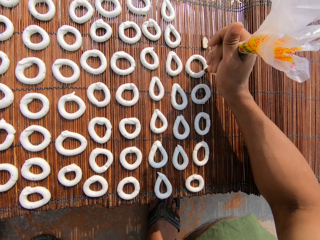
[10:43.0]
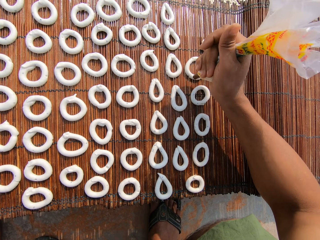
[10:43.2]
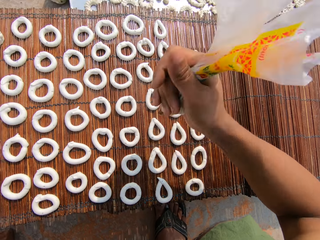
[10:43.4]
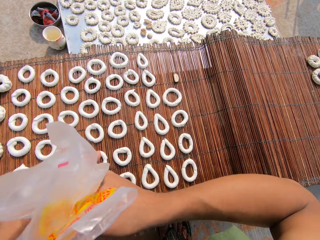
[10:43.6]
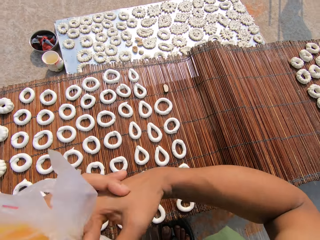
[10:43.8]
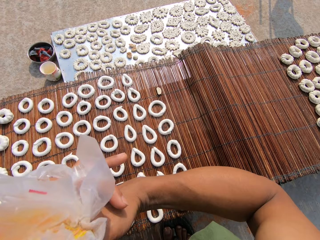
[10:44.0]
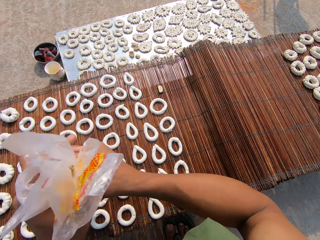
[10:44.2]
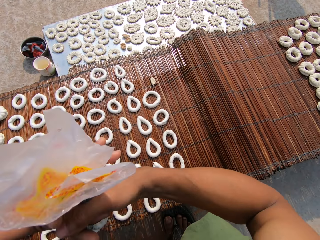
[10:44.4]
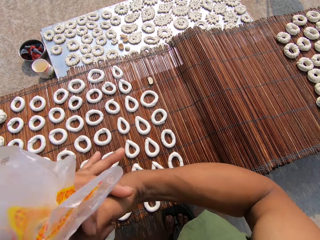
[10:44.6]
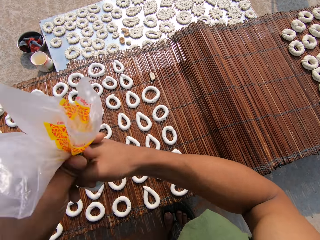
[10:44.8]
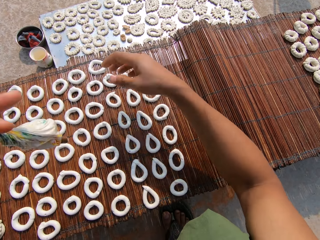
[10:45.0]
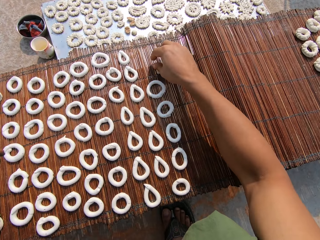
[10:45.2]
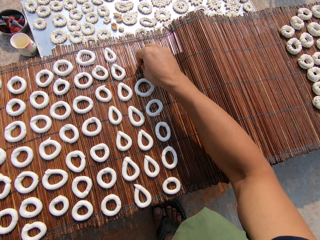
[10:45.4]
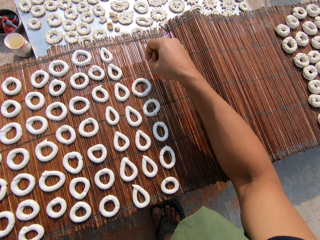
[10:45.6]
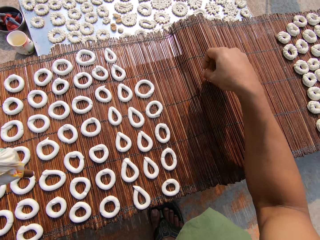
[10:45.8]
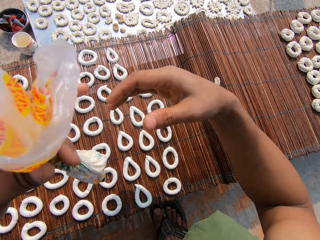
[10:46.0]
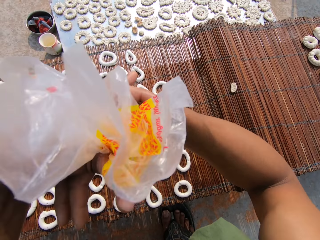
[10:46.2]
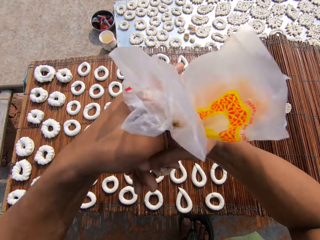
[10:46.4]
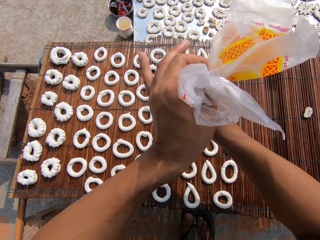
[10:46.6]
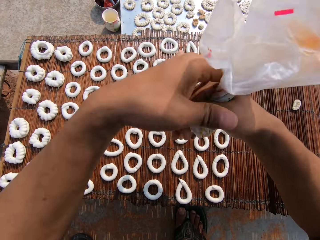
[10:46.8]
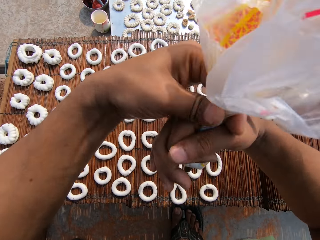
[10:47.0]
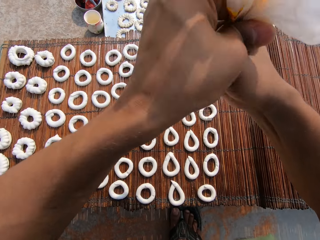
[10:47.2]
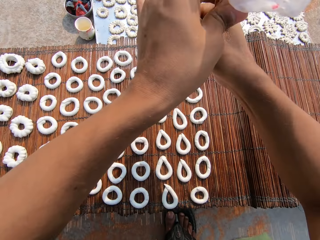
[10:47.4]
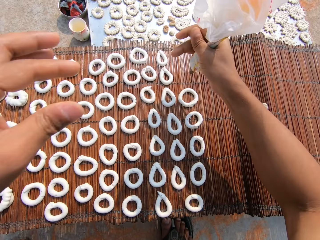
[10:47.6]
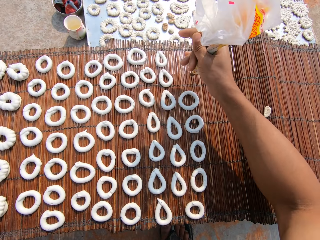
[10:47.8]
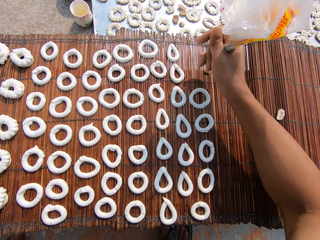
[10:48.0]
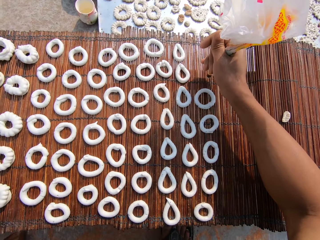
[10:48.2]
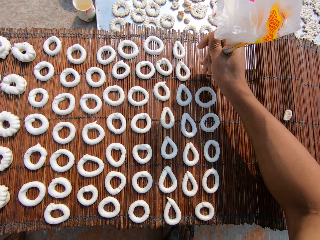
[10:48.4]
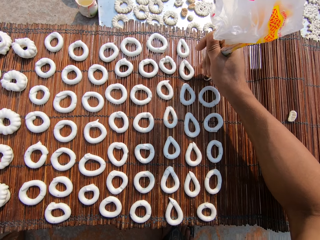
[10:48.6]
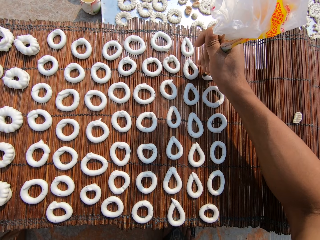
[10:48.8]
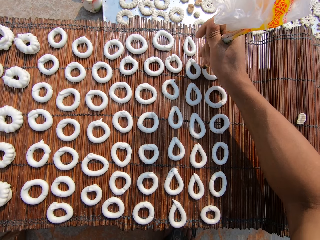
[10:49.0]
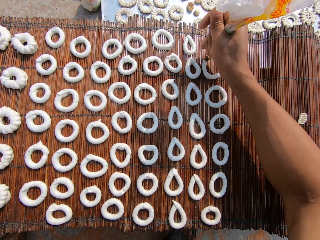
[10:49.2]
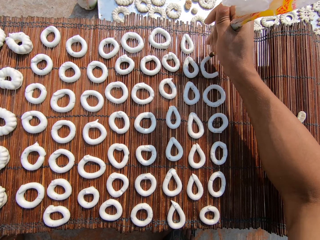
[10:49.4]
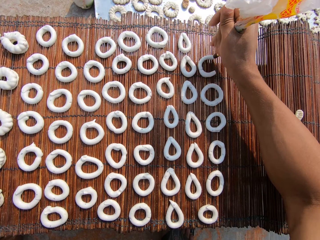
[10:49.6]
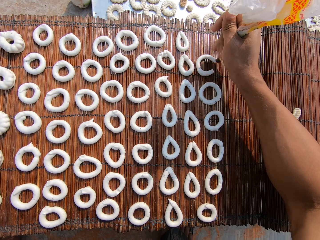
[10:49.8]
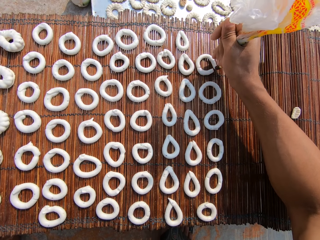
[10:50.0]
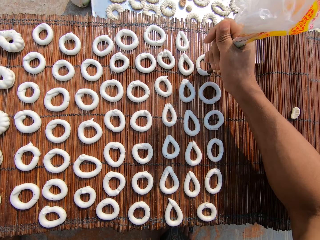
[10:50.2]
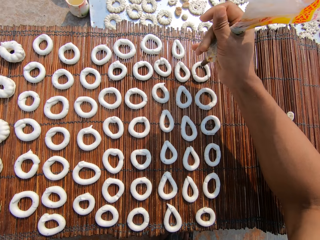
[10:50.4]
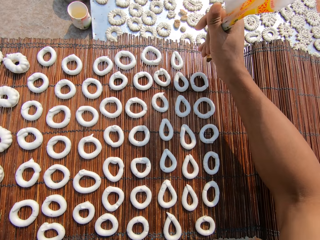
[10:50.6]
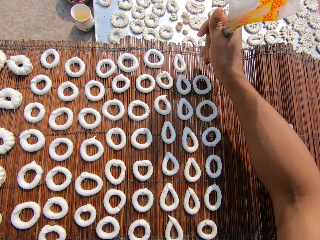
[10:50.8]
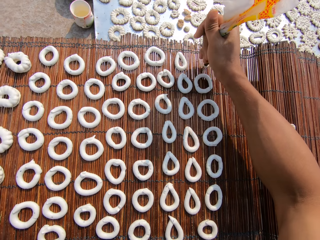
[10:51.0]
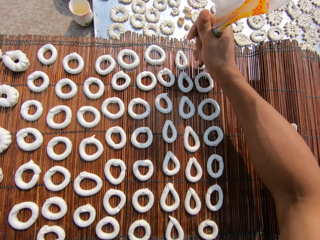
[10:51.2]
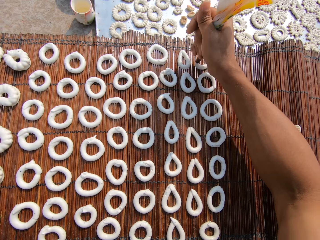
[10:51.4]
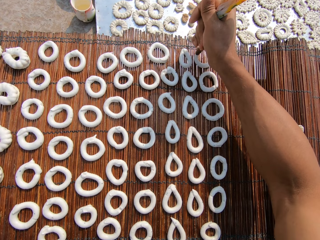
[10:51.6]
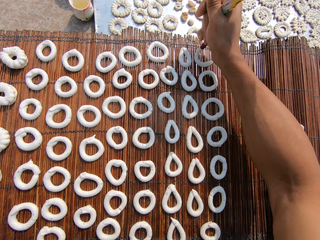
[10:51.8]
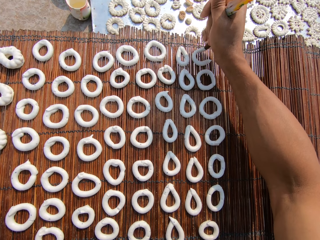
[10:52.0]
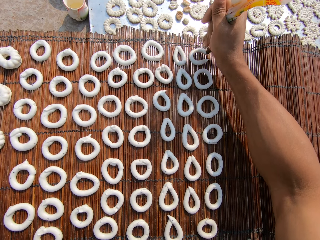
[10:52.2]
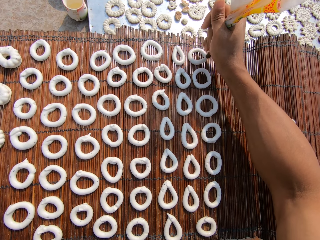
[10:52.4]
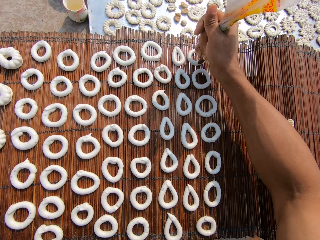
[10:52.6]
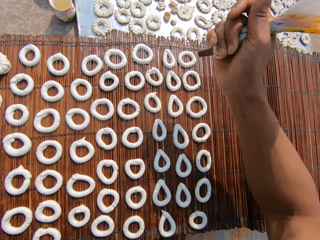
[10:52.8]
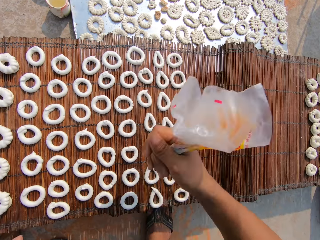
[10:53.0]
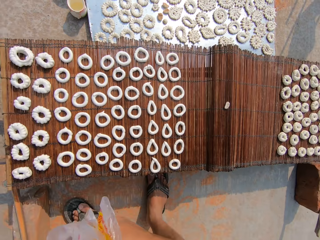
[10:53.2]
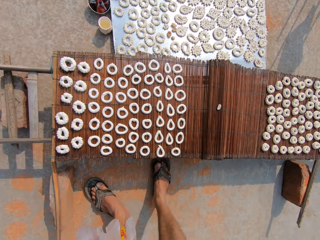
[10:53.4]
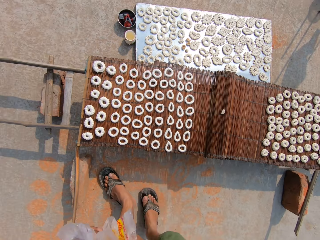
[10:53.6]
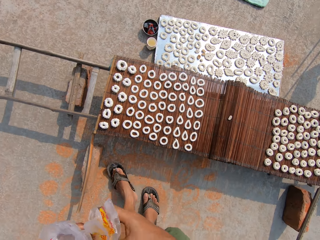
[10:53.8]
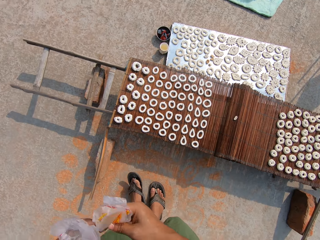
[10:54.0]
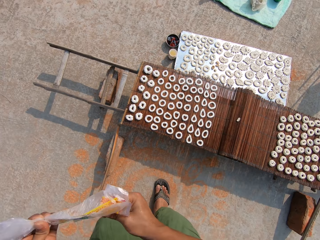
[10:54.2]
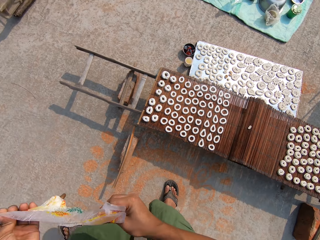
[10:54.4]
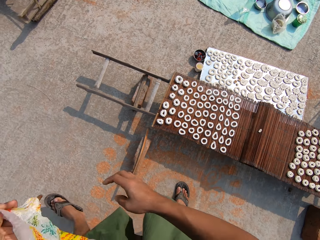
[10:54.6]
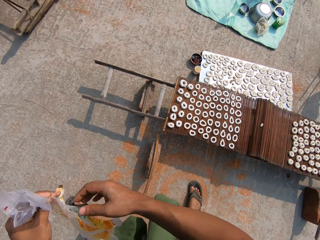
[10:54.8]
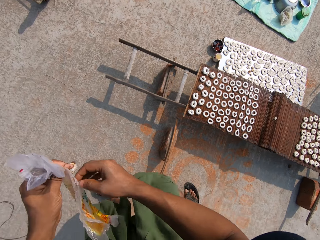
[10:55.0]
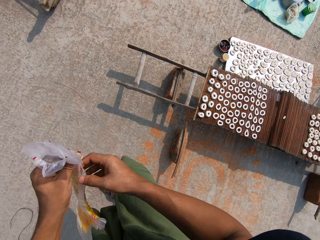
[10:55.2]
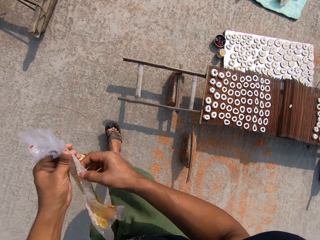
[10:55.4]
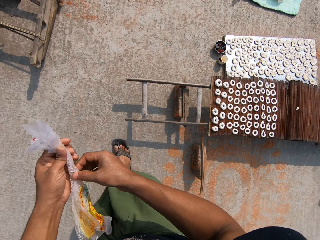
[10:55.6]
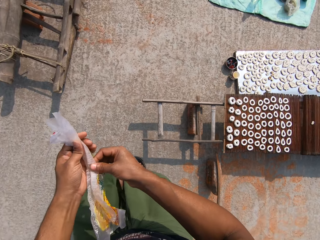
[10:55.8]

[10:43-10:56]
The camera wearer adjusts the plastic bag in her right hand with her left hand. She tightens the paper. She holds the plastic bag in both hands with her left hand. She picks a dry candy off the mat with her right hand. She moves the dough. She drops the dry candy in her right hand on the mat. She adjusts the plastic bag in her left hand with both hands. She tightens the paper. She draws a circular pattern on the mat with the candy paste from the plastic bag in her right hand. She does so again. She rises to her feet. She holds the plastic bag in her left hand with both hands. She opens the plastic bag with both hands. She walks towards the woman.

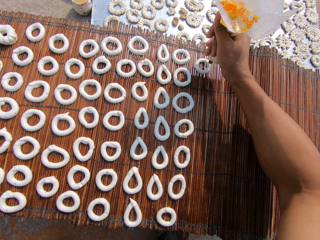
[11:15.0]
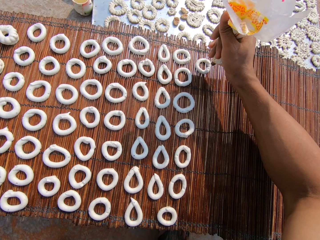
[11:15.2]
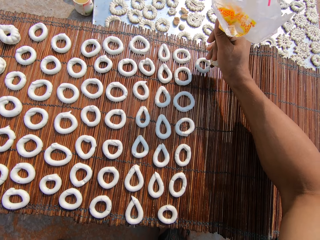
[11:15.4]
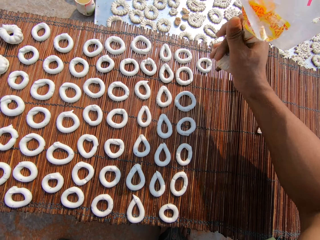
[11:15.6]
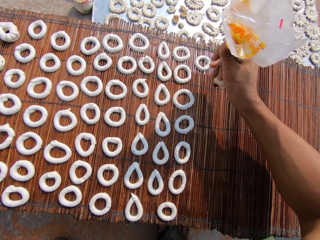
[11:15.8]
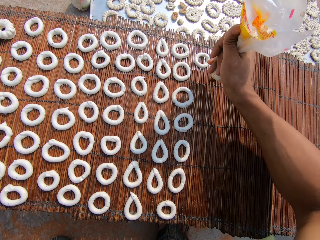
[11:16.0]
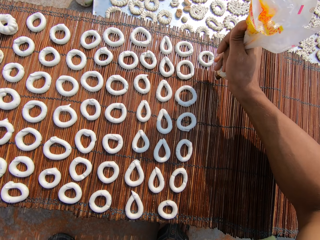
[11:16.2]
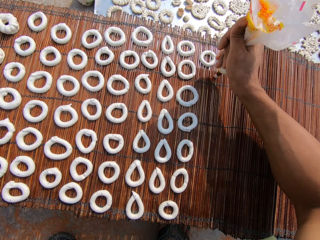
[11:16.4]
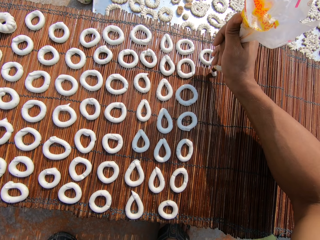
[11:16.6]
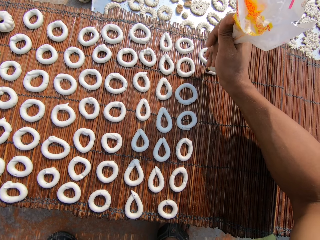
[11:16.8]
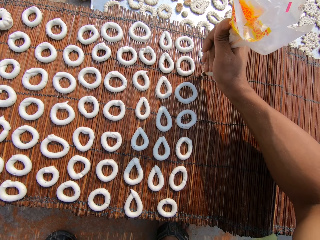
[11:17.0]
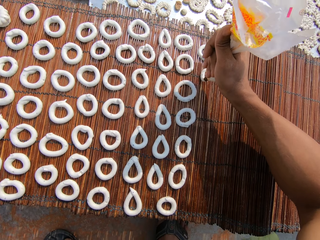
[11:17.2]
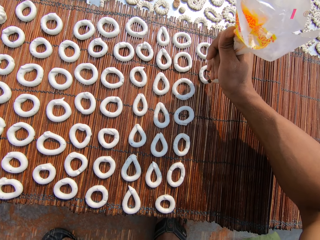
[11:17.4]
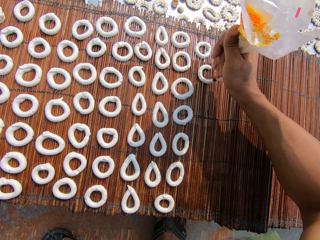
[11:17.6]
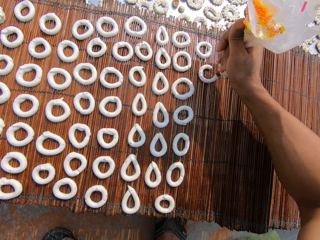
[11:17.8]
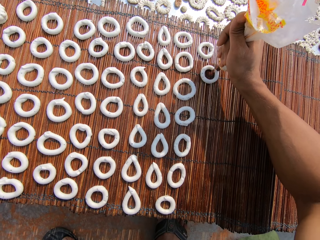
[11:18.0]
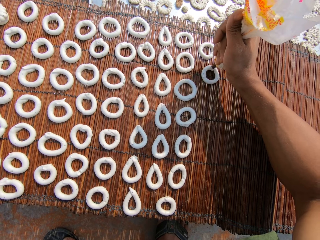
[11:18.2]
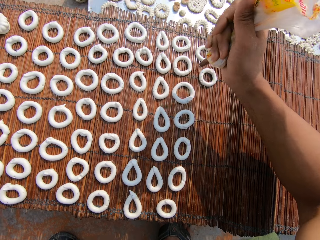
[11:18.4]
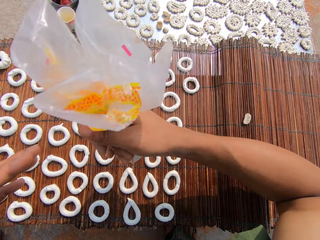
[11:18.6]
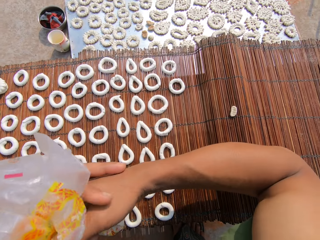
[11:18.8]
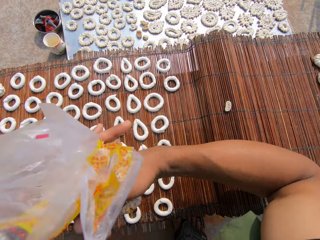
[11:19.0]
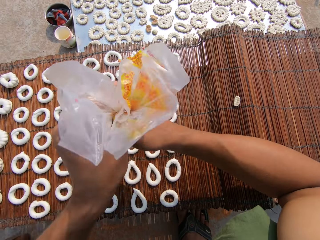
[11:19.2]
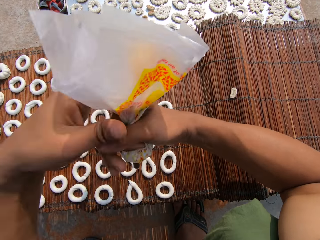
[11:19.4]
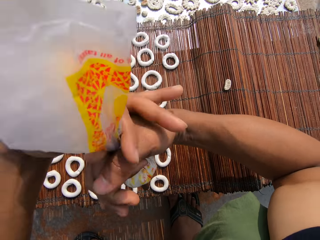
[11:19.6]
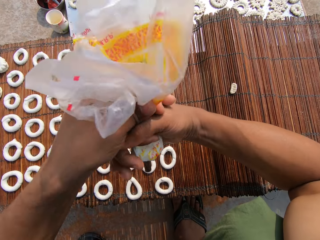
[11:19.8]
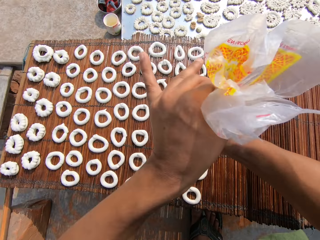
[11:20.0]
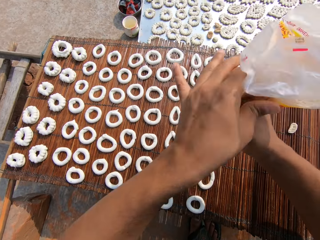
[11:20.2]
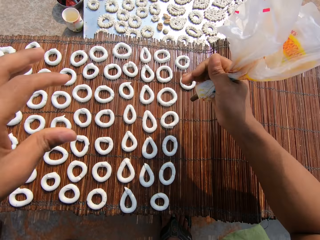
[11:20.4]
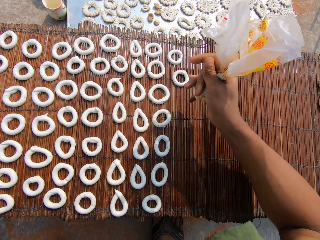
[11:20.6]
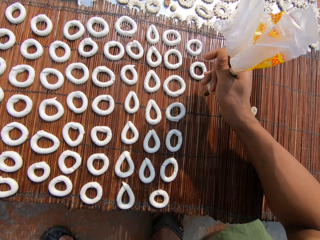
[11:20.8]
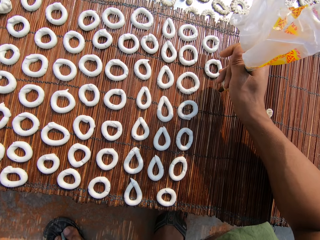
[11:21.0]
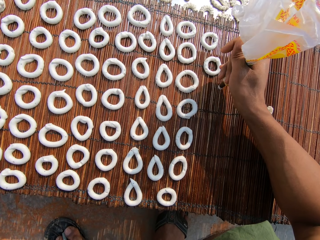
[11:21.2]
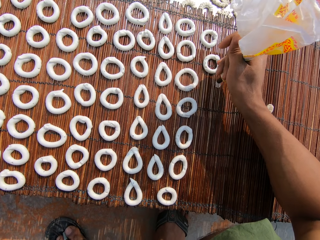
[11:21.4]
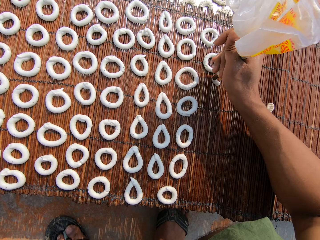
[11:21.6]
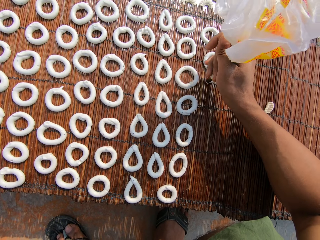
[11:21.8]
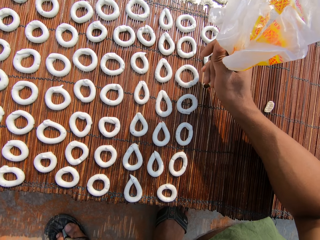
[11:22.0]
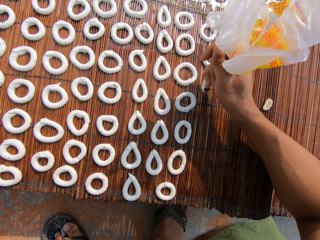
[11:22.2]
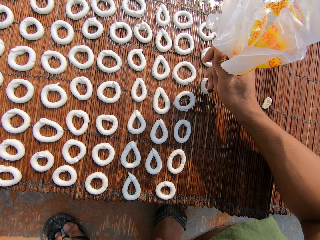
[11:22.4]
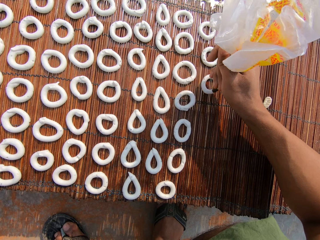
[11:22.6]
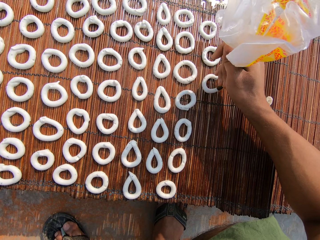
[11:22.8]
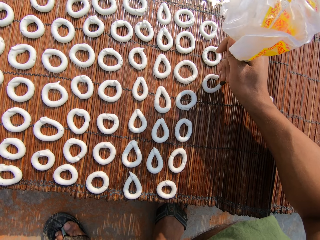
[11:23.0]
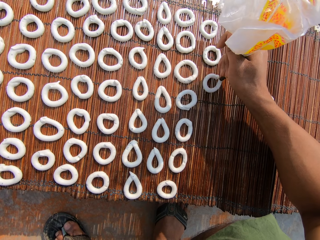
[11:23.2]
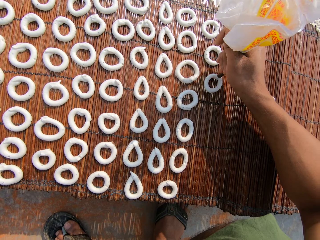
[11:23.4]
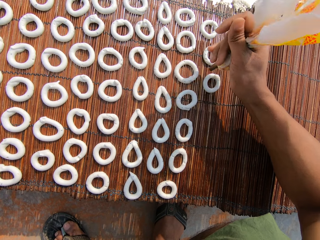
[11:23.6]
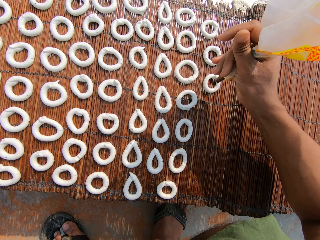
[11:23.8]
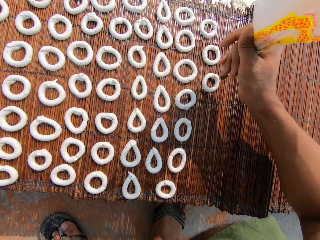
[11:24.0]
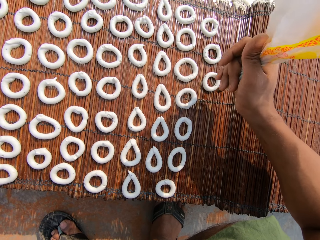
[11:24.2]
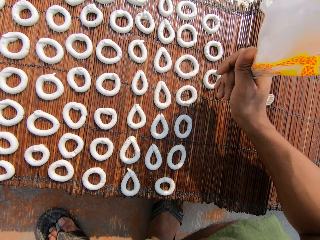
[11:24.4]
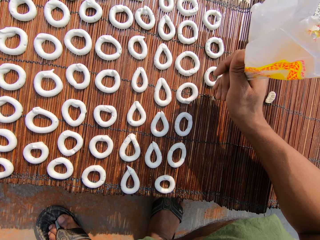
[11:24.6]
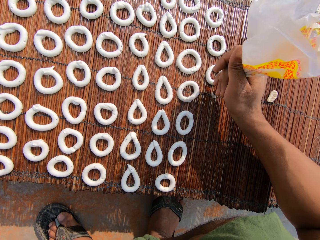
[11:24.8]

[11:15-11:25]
The camera wearer draws a circular pattern on the mat with the candy paste from the plastic bag in her right hand. She adjusts the plastic bag in her right hand with her left hand. She tightens the paper. She draws a circular pattern on the mat with the candy paste from the plastic bag in her right hand.
